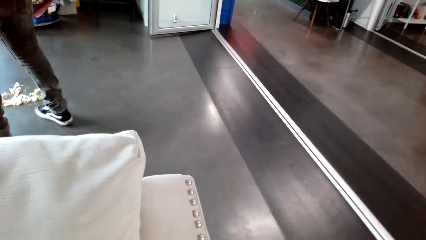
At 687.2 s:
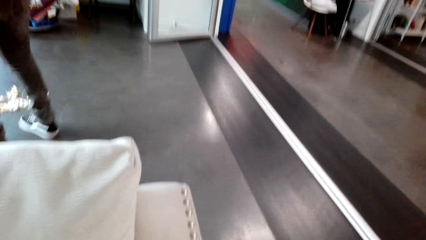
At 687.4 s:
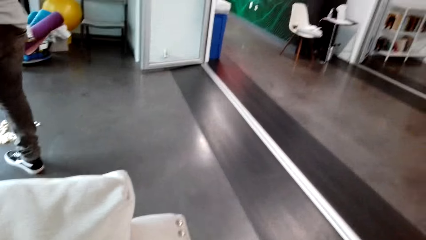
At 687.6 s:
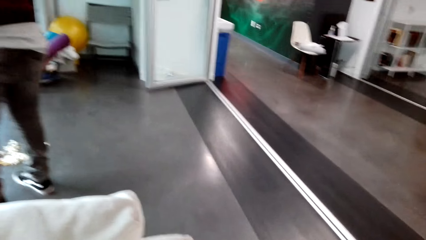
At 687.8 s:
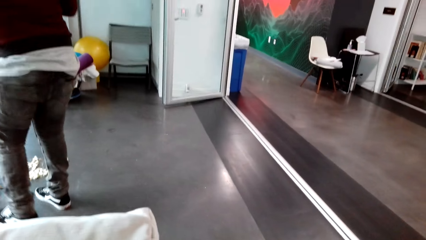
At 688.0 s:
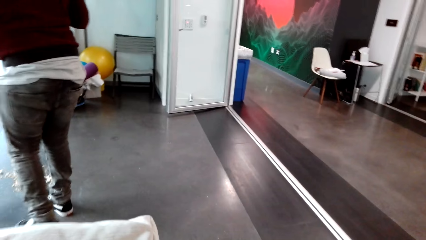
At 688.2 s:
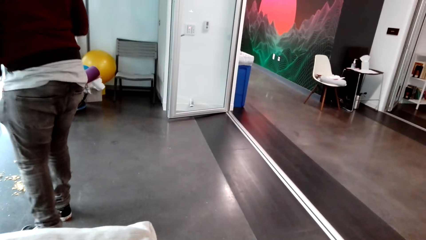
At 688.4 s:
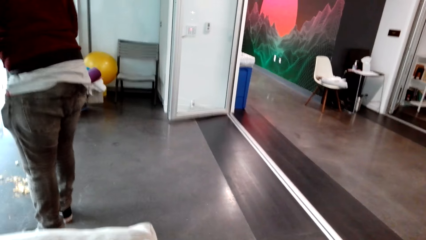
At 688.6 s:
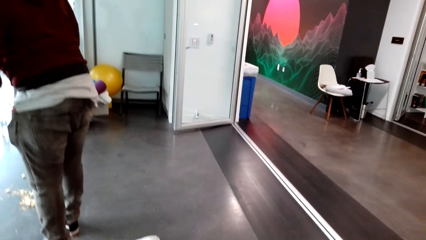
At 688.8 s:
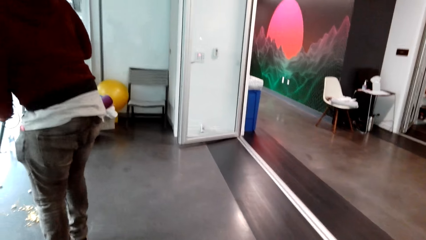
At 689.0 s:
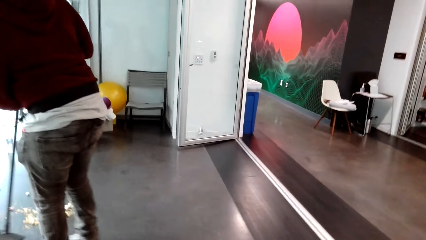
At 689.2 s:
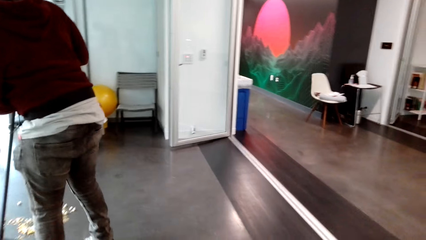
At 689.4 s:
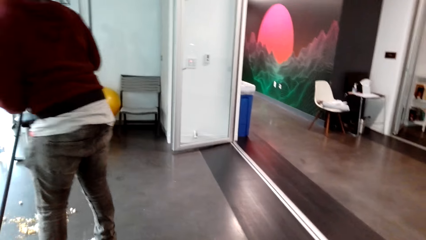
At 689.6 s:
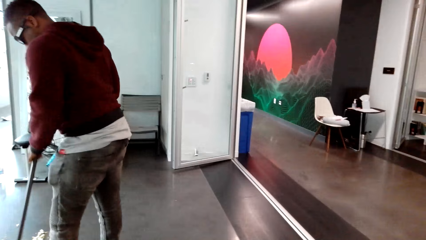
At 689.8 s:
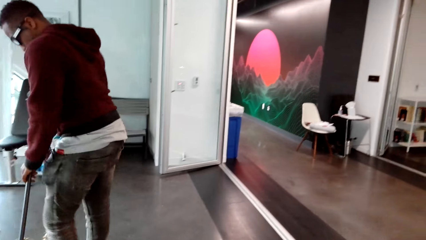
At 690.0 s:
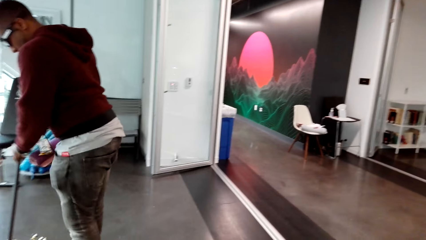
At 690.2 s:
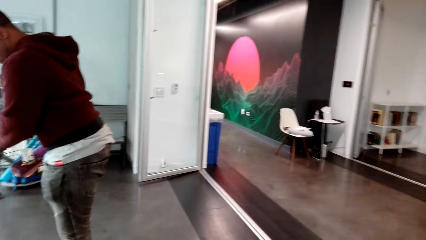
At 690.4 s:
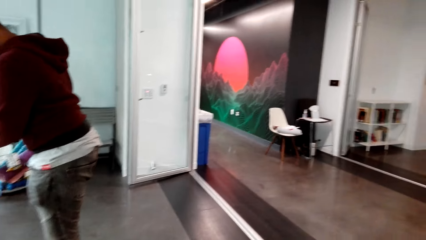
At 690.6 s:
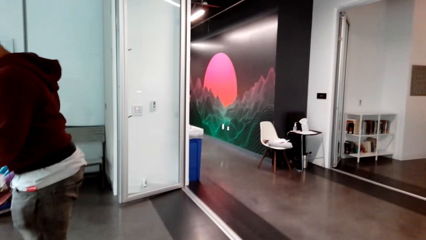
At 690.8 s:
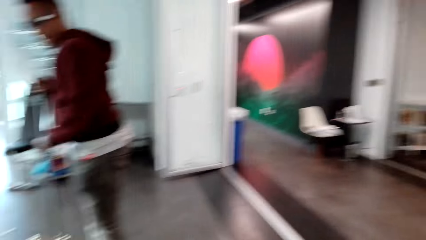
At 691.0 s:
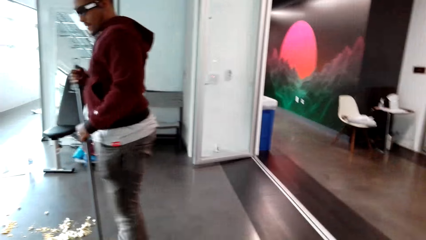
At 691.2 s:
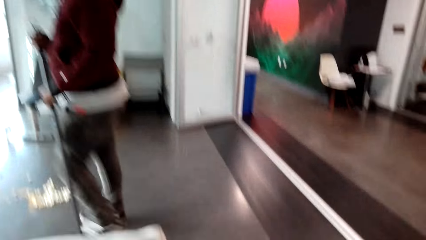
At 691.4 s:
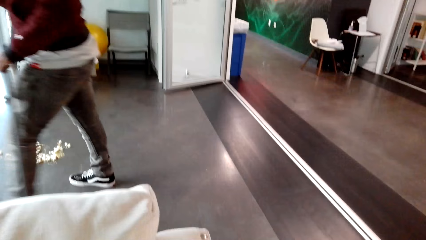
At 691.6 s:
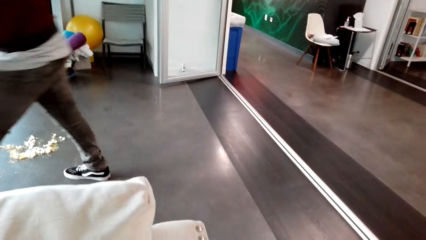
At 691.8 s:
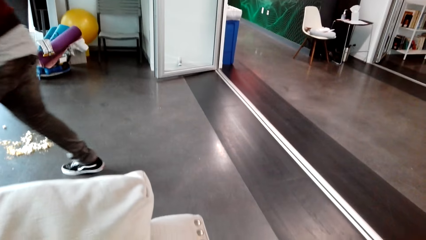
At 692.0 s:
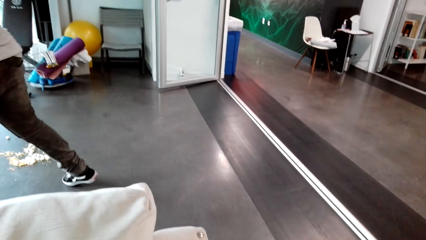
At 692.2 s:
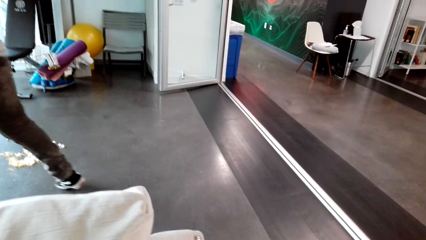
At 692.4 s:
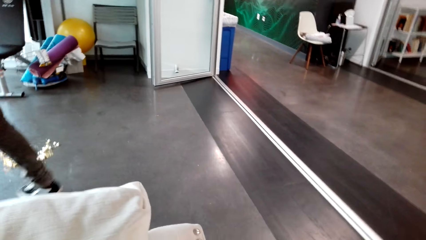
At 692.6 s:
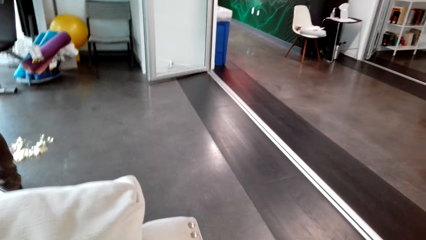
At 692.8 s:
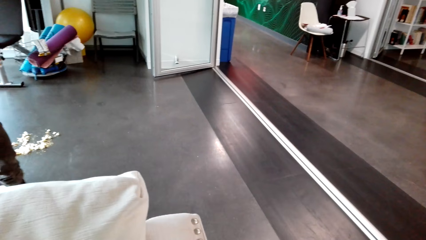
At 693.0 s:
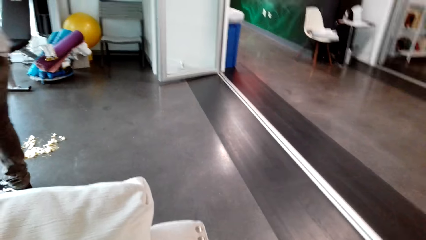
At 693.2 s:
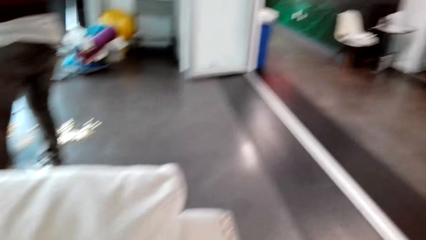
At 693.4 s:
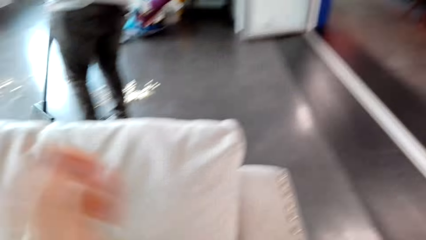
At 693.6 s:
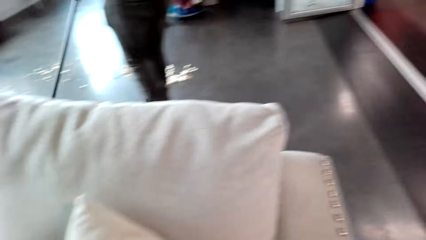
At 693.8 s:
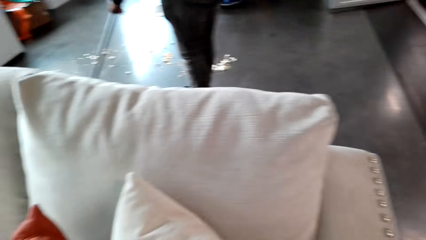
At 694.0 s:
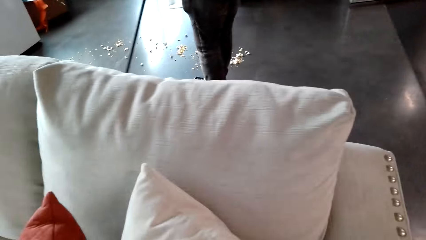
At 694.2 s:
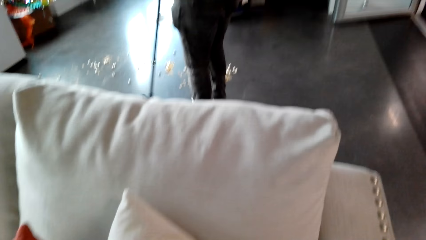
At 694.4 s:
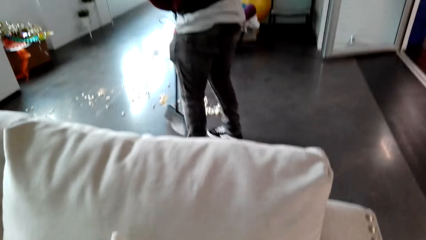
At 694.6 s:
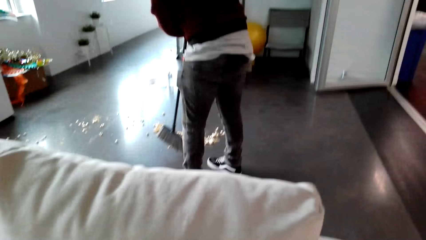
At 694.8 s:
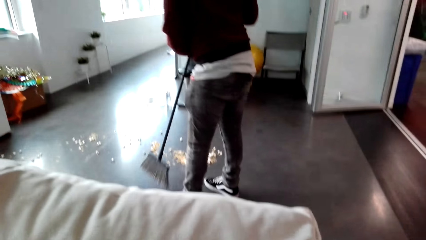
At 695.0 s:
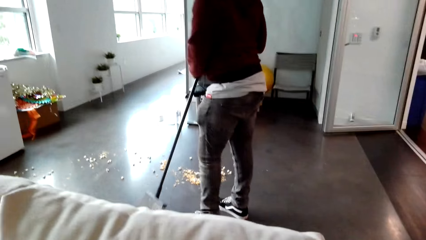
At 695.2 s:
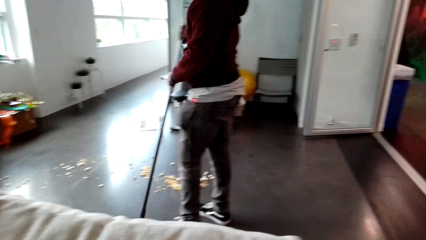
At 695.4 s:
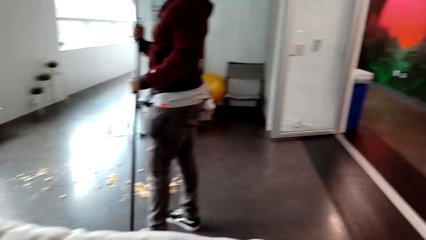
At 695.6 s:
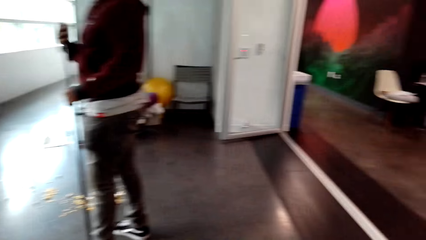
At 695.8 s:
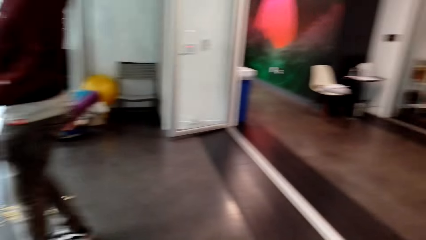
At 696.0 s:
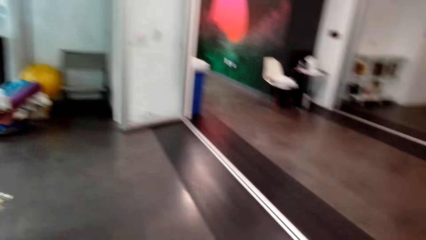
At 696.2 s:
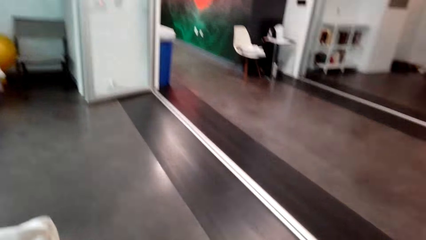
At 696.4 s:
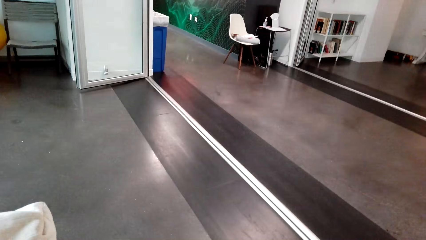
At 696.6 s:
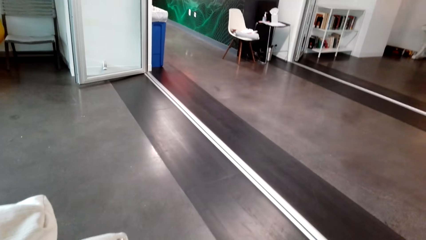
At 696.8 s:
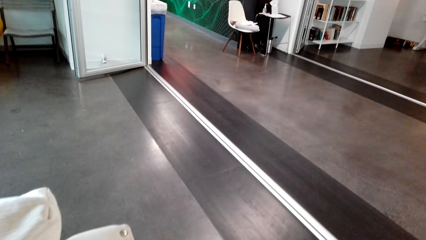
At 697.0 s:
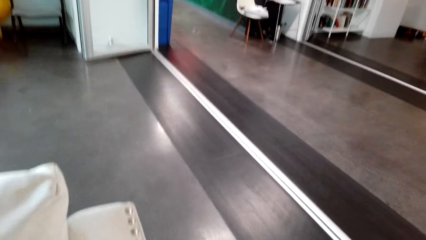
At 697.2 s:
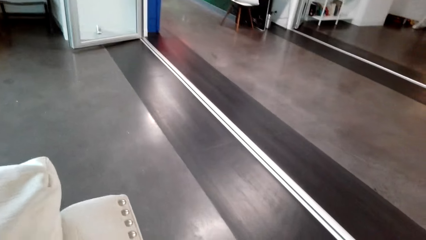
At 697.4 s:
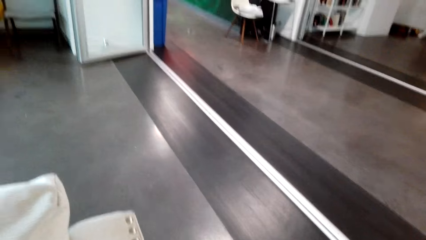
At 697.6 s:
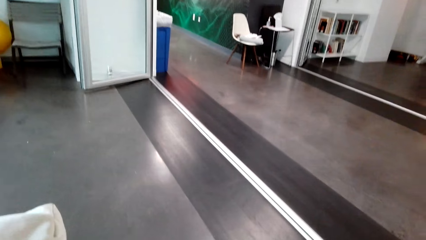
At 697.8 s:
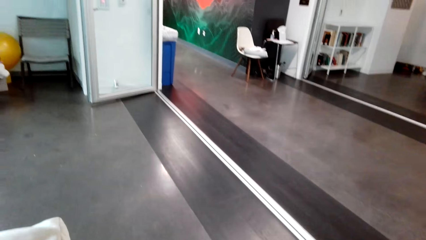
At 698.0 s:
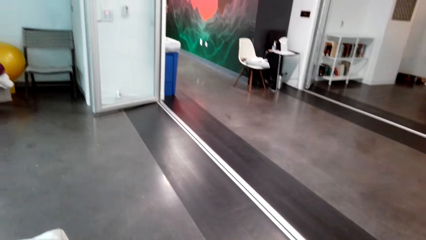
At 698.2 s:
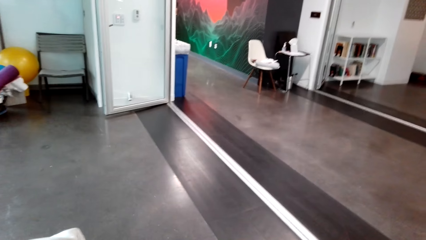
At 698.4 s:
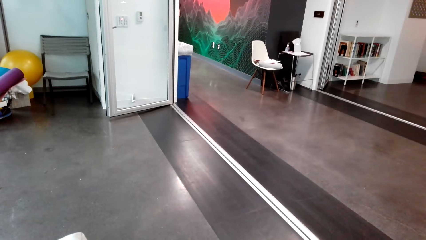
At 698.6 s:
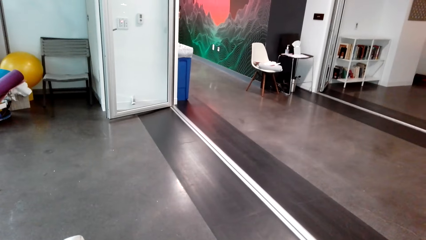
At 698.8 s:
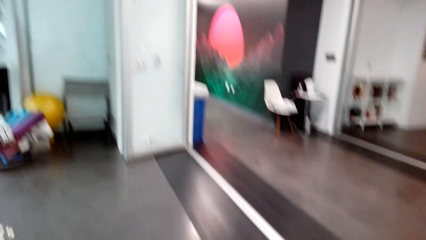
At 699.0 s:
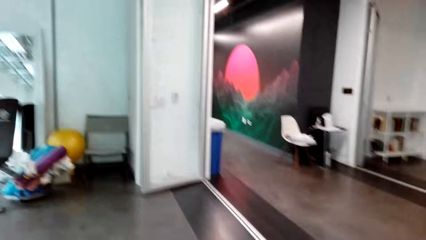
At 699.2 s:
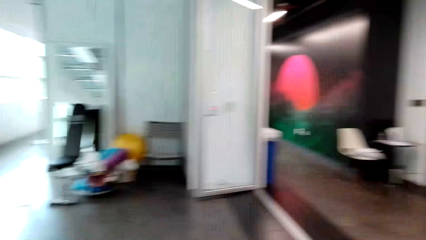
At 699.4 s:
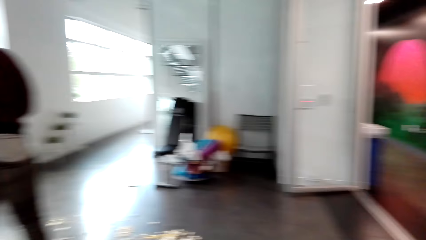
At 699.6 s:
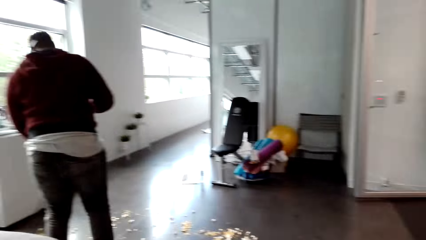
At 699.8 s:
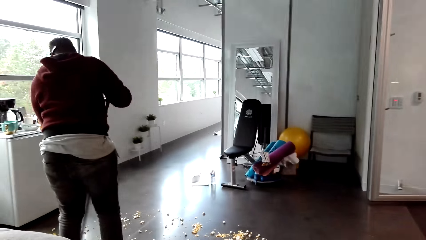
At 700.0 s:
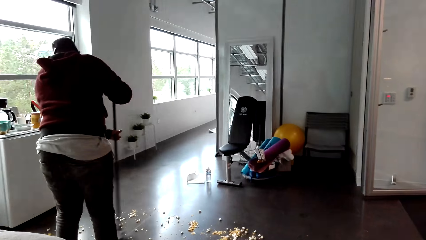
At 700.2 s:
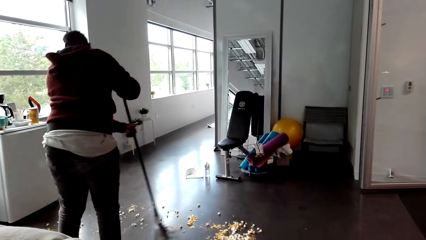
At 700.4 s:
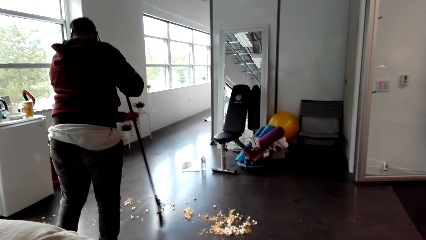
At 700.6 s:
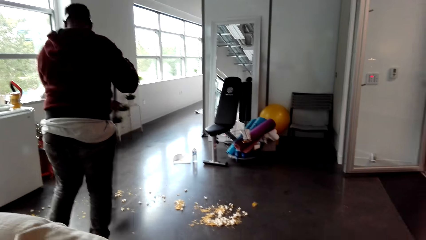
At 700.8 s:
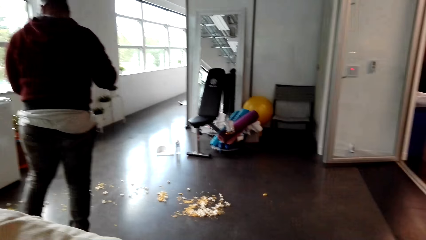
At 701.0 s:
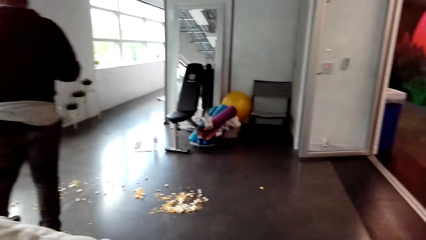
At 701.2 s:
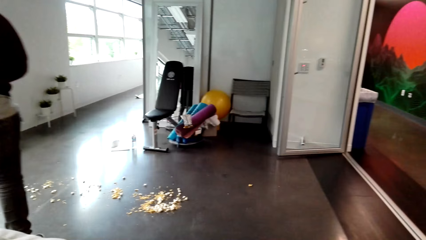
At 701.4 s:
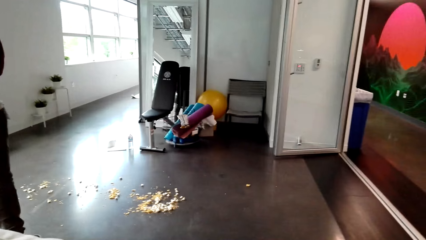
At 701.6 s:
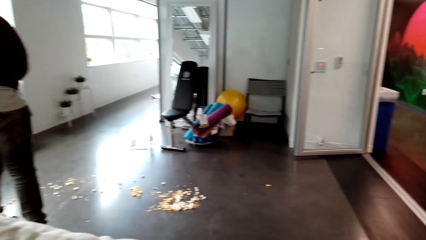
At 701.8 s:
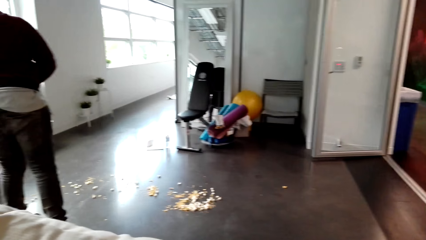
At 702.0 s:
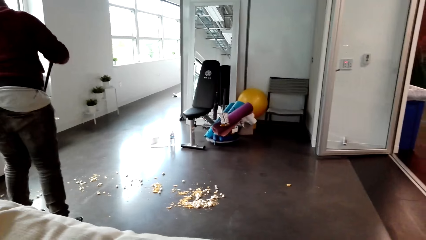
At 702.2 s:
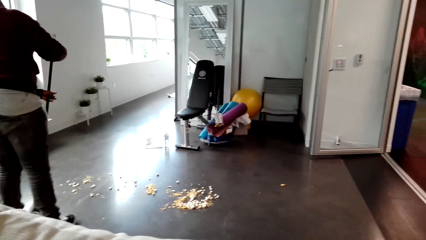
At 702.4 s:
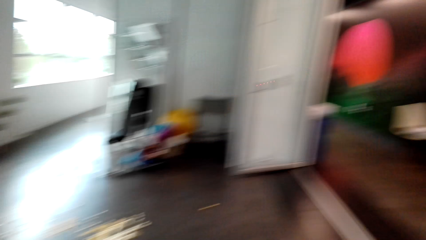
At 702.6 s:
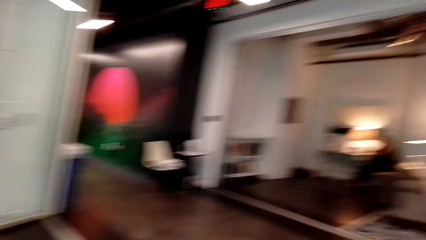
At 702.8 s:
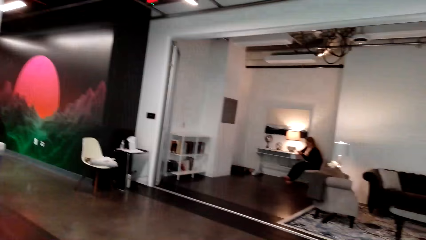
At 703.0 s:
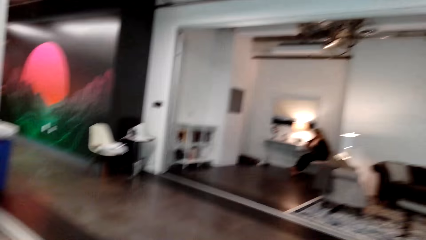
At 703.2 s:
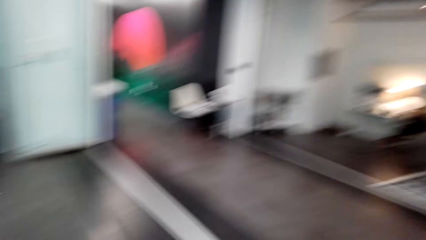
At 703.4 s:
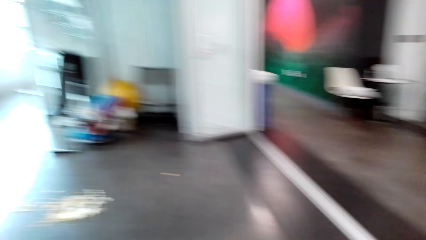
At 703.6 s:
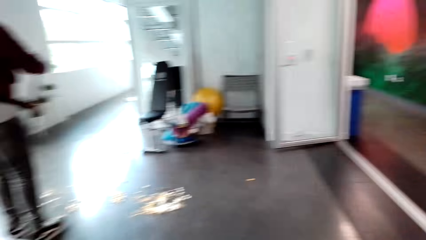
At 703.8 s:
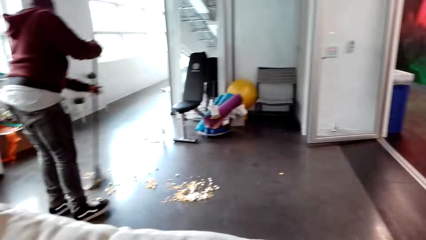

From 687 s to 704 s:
A person sweeps the floor. The camera wearer arranges a throw pillow. The person sweeps the floor. The camera wearer looks around. The person sweeps the floor. The camera wearer looks around.
